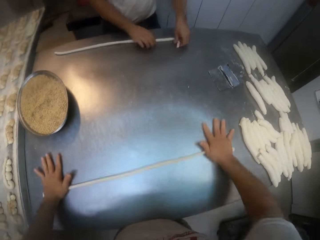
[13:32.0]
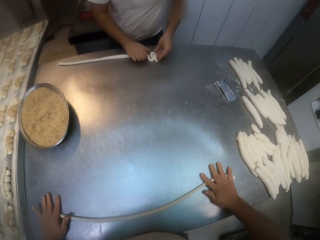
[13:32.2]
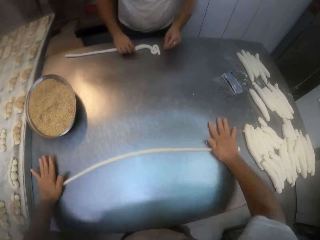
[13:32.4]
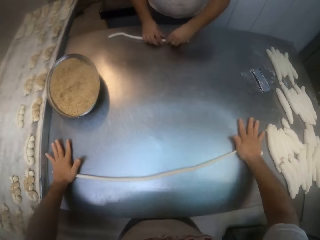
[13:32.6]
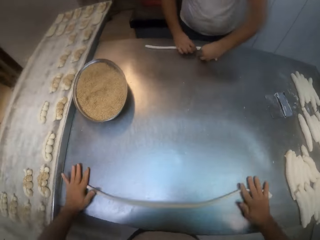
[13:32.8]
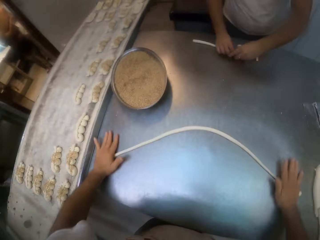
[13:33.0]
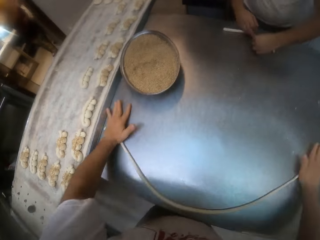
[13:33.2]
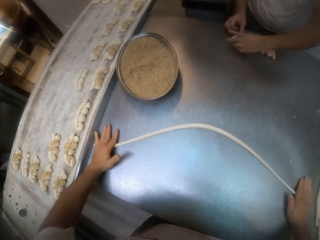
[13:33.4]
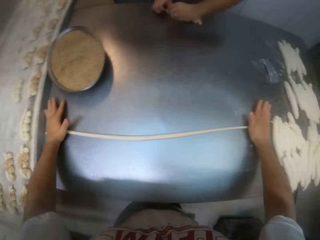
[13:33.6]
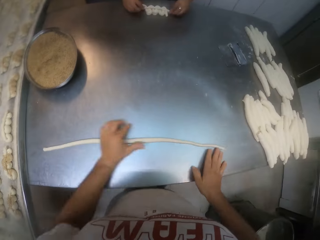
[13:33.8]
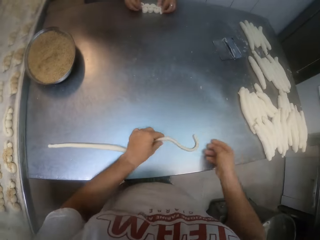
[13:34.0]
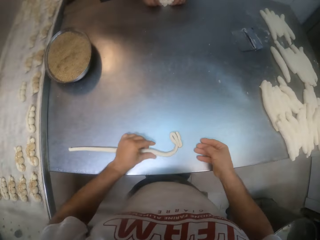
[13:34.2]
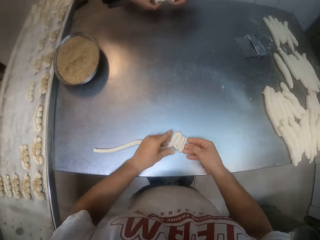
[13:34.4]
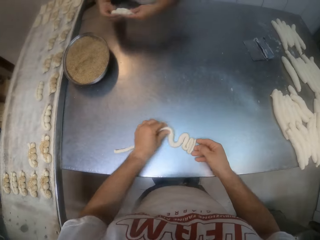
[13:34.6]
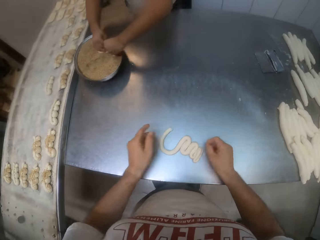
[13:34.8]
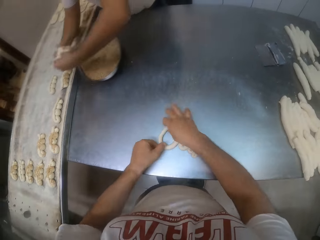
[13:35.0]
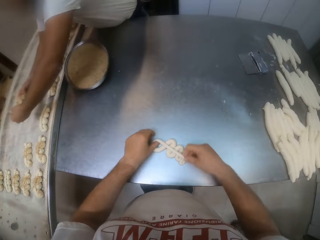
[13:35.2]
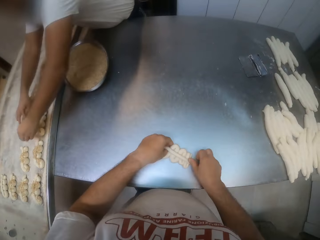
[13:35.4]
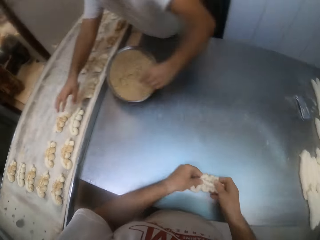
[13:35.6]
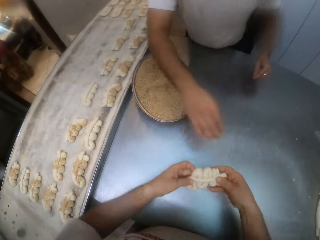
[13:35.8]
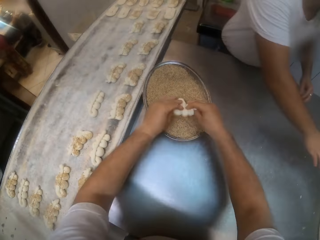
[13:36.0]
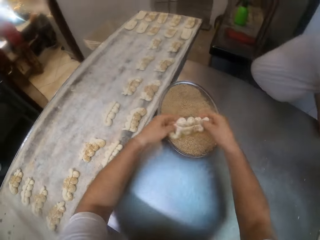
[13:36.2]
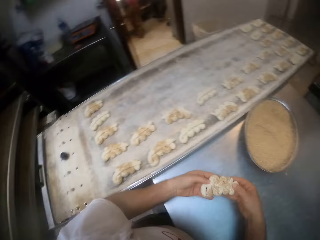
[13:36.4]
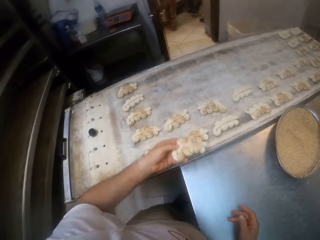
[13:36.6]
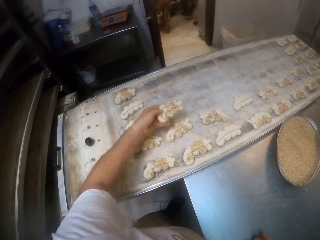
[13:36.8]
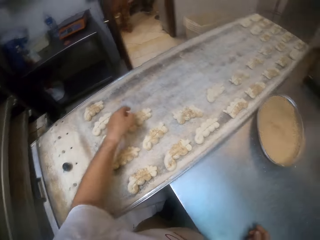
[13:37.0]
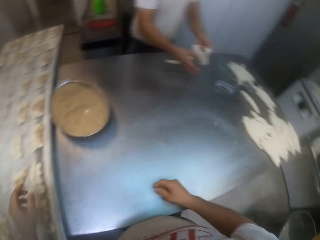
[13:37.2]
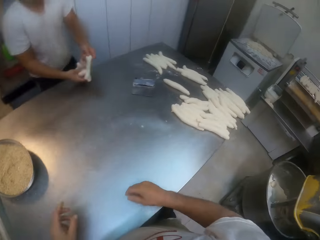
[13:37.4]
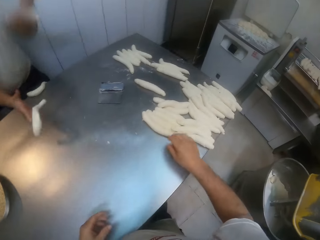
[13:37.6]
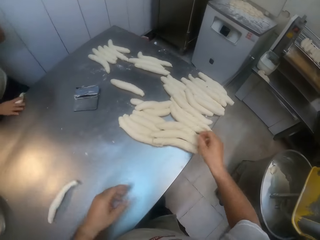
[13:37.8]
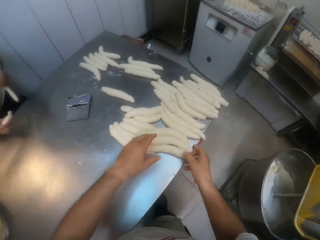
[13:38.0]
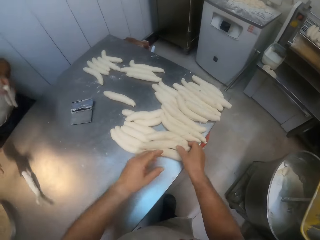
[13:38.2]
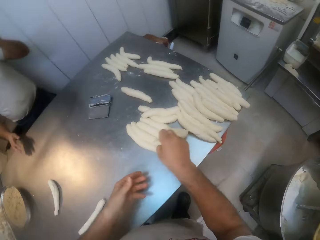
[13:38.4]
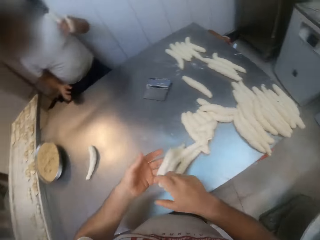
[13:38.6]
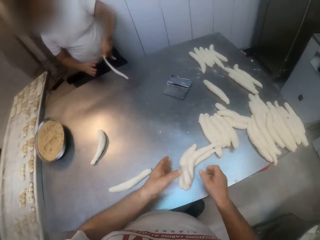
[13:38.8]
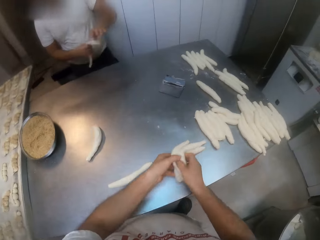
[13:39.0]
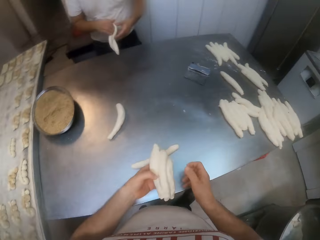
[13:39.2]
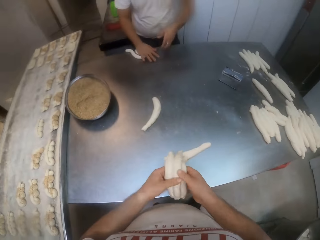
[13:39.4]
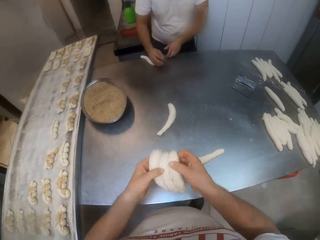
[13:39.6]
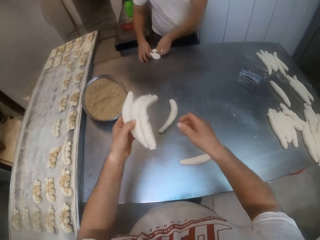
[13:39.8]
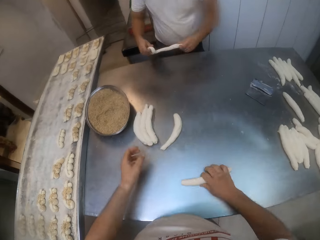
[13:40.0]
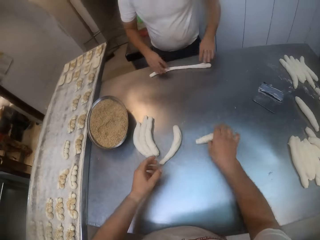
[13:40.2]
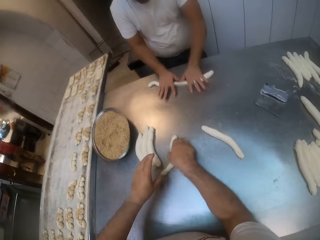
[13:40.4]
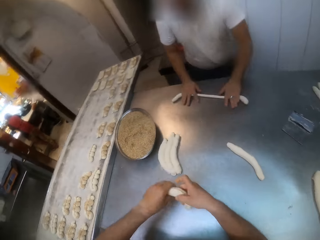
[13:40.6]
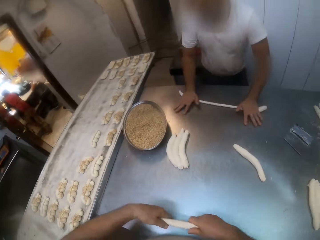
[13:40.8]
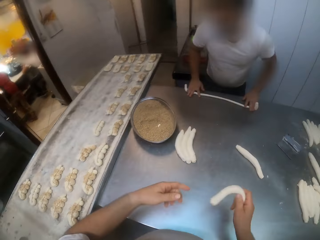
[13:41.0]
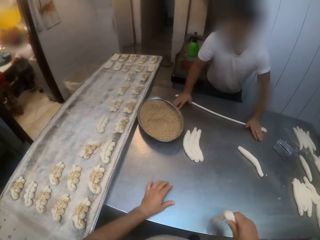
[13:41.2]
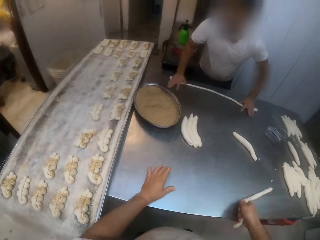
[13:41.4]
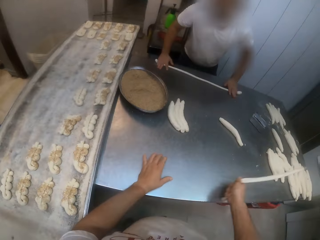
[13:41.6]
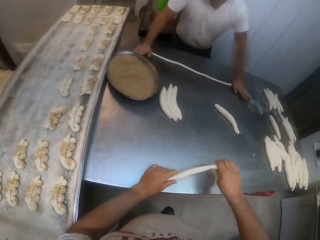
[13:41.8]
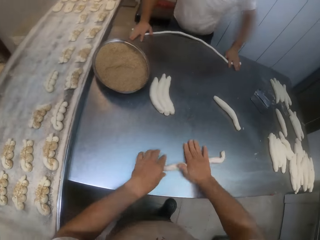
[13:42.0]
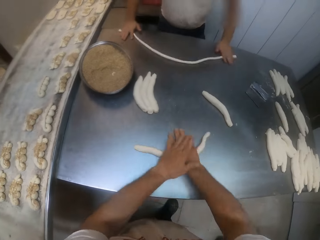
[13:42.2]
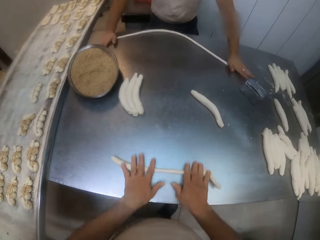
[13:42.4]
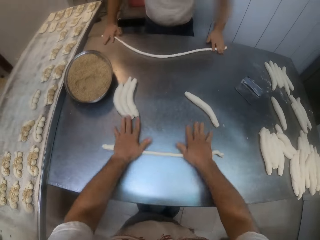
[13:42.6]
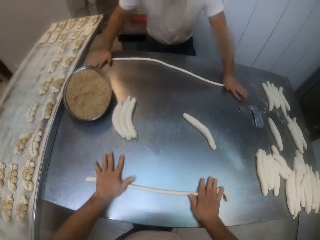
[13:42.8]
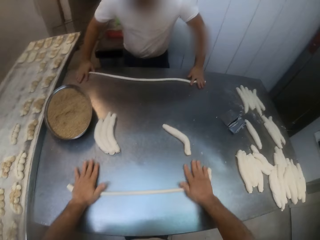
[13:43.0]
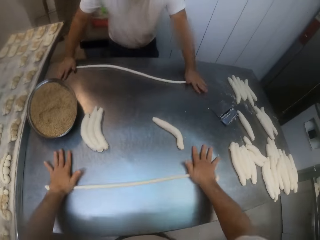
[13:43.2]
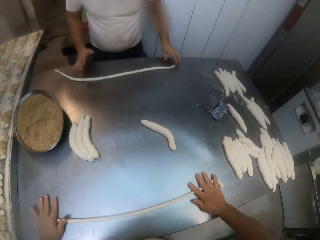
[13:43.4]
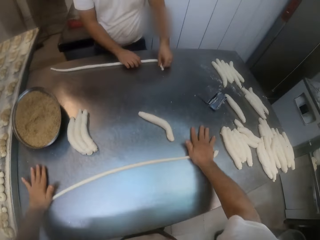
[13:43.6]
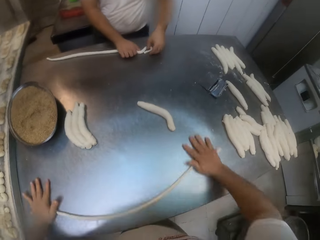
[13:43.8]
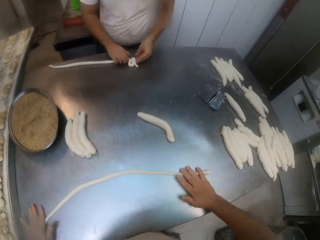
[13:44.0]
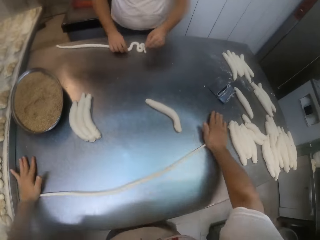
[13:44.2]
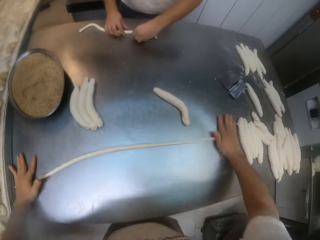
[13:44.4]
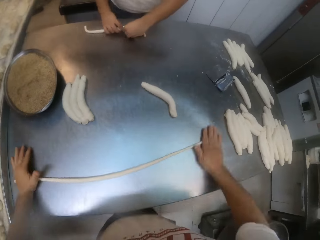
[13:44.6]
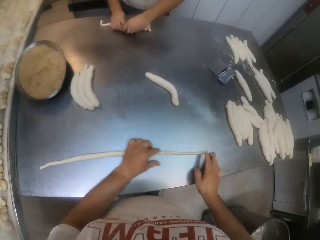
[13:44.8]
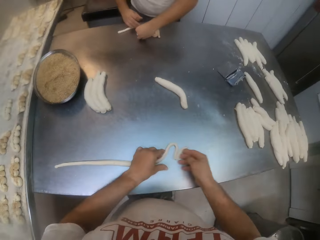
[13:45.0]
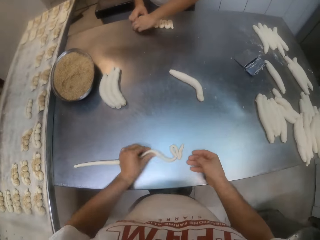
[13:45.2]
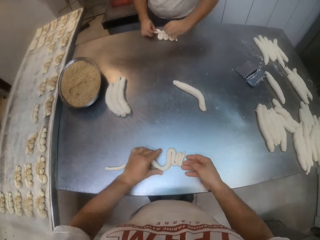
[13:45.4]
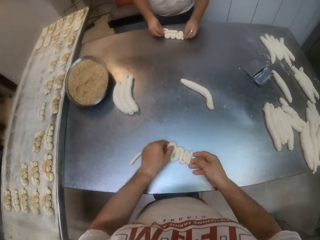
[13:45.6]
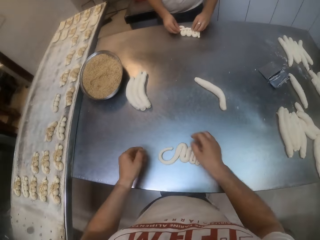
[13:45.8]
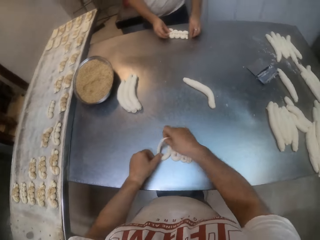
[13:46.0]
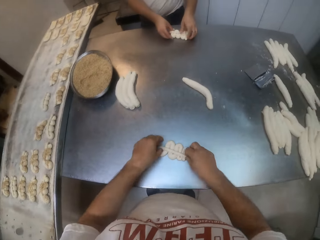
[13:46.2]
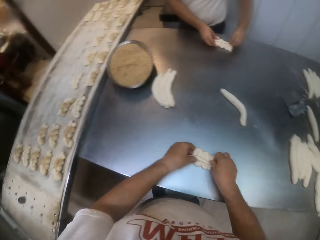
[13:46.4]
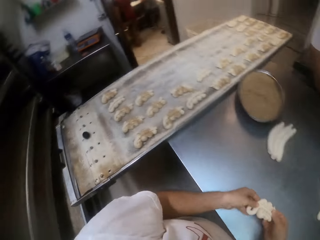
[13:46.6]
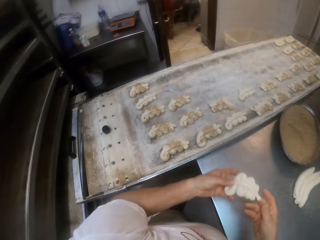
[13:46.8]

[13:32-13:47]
A man makes snake-shaped dough. The camera wearer makes snake-shaped dough. The man puts the dough in a tray of yeast. The camera wearer puts the dough in the tray of yeast. He puts the dough in the baking tray. The man drops the dough on the table with his right hand. He drops the dough from the table with his right hand. The camera wearer carries the dough from the table. The man hits the dough on the table with his left hand. The camera wearer drops the dough on the table and rolls the dough on the table with his right hand. The man rolls the dough on the table with both hands. The camera wearer carries the dough from the table with the right hand. He drops the dough on the table and picks up the dough. The man hits the dough on the table. The camera wearer swings the dough. He rolls the dough on the table with both hands. The man makes snake-shaped dough. The camera wearer makes snake-shaped dough.

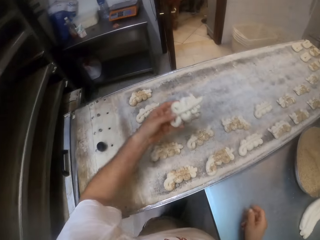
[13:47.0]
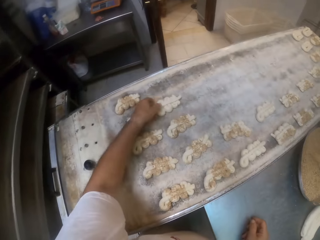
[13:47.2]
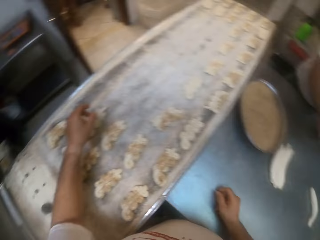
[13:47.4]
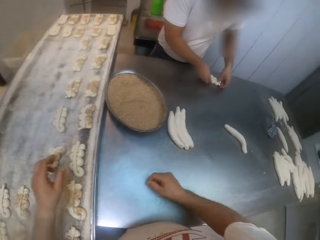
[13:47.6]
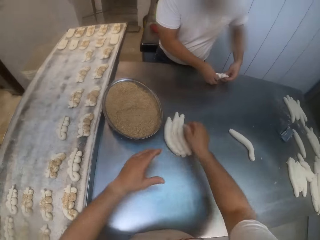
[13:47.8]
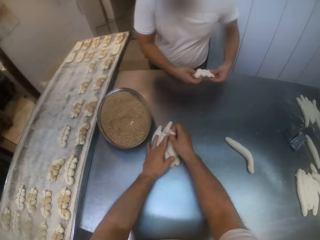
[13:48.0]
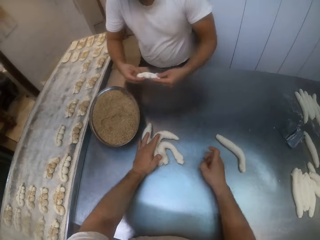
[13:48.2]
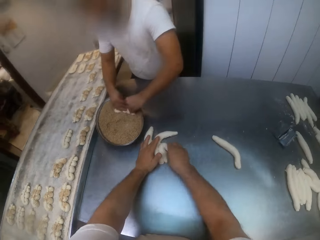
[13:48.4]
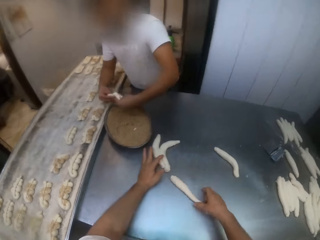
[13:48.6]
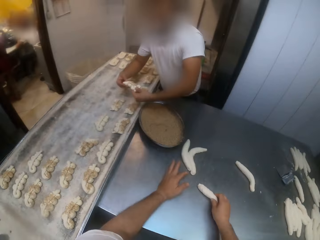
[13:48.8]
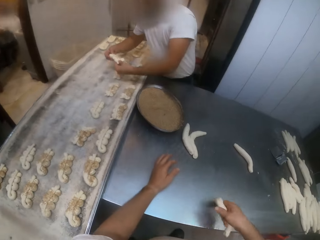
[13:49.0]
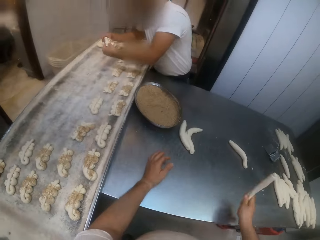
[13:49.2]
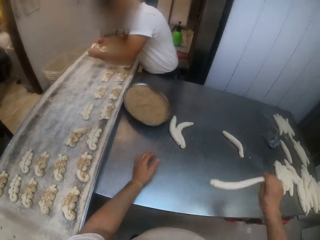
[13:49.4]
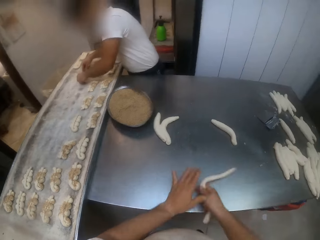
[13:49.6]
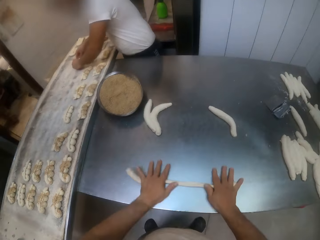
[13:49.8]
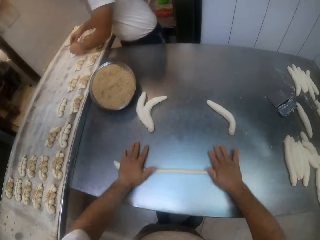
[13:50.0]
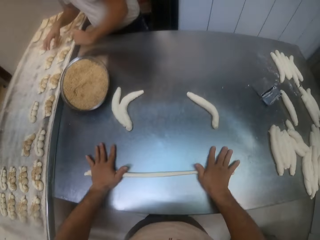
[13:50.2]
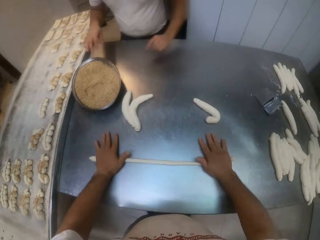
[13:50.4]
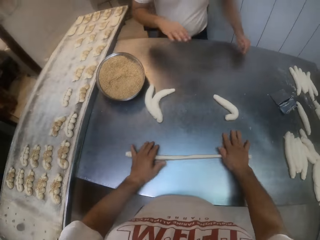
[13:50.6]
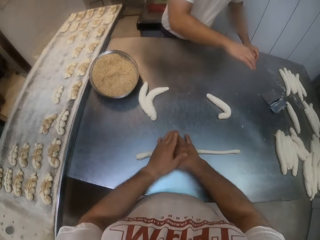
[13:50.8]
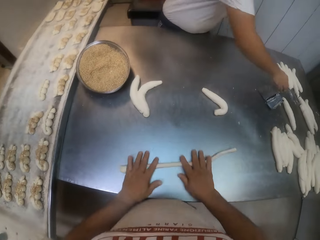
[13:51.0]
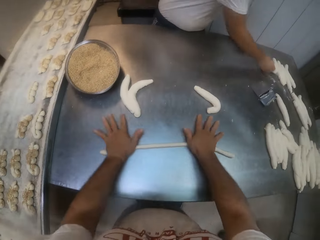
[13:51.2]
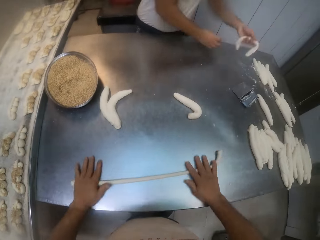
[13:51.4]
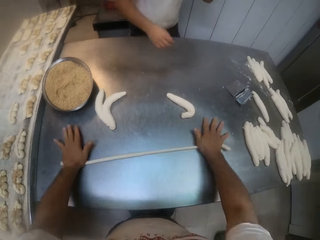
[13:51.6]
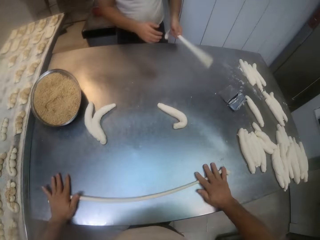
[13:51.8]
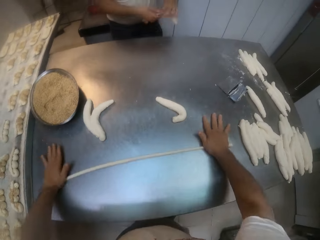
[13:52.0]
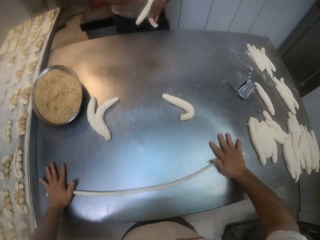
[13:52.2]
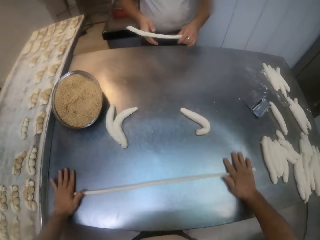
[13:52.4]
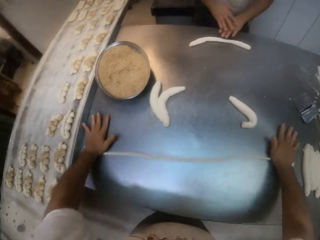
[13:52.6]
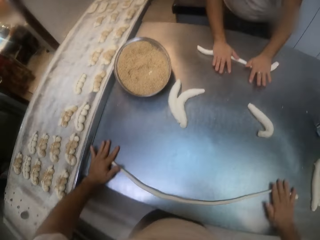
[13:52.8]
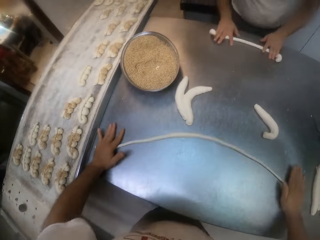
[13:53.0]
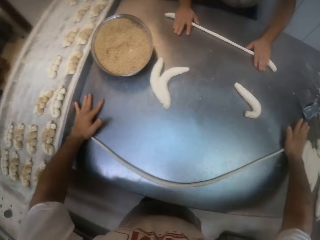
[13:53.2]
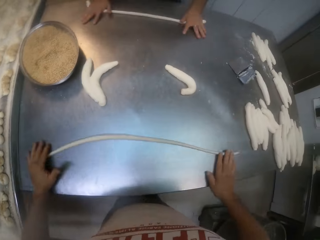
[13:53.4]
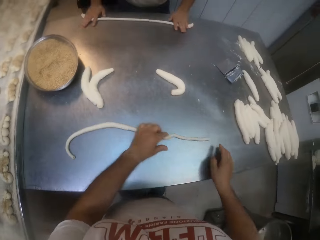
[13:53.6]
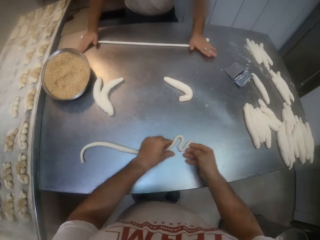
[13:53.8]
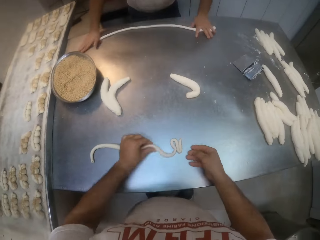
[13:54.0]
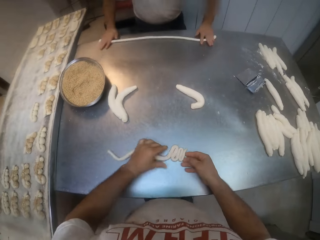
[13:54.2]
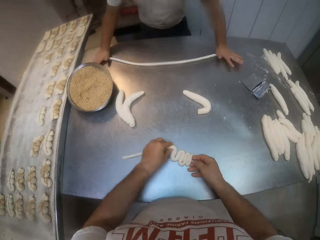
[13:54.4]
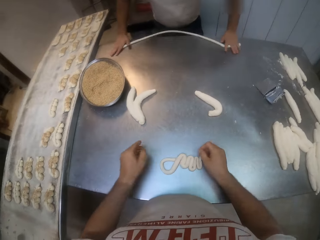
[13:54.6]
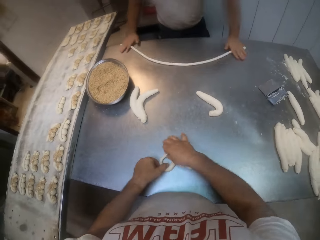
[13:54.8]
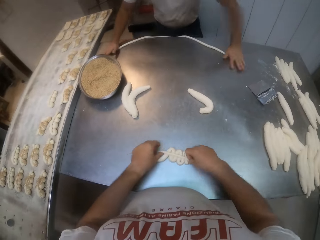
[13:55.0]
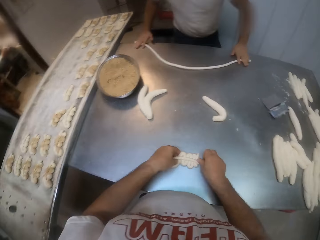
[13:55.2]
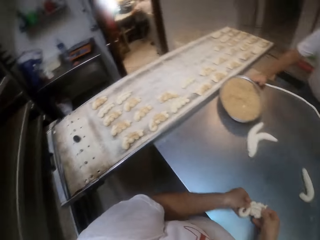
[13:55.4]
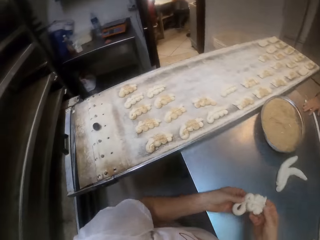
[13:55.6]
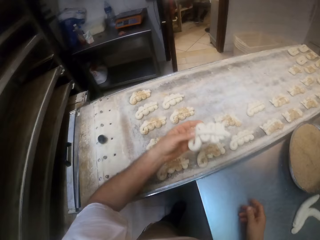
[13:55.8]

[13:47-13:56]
The camera wearer puts the dough on the baking tray. They carry the dough from the table with the right hand. A man puts the dough in a tray of yeast. He hits the dough on the table. The camera wearer swings the dough. The man puts the dough in the baking tray. The camera wearer rolls the dough on the table with both hands. The man carries the dough with his right hand and rolls the dough with both his hands on the table. The camera wearer makes snake-shaped dough.
